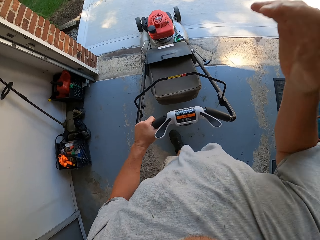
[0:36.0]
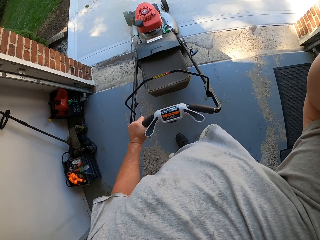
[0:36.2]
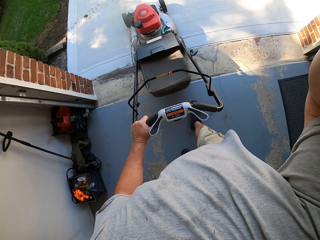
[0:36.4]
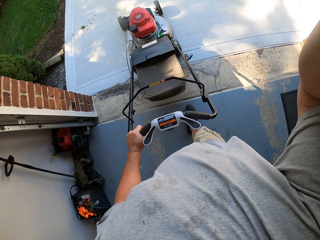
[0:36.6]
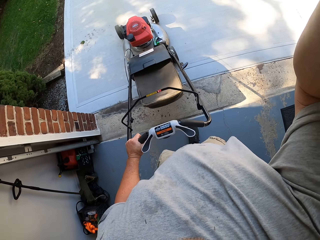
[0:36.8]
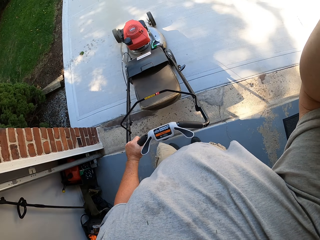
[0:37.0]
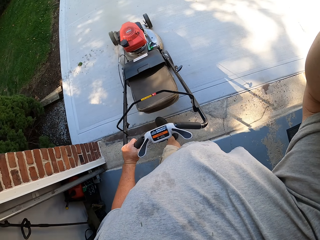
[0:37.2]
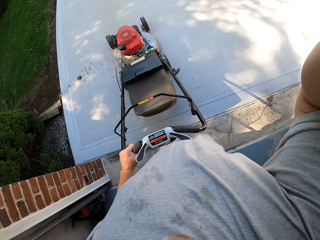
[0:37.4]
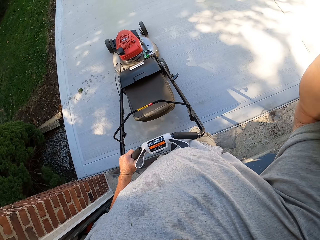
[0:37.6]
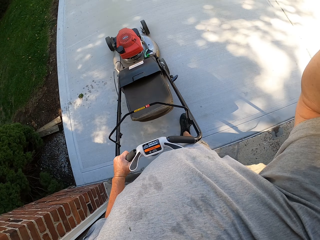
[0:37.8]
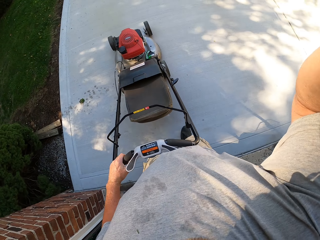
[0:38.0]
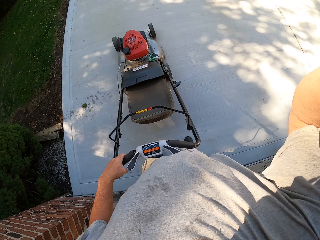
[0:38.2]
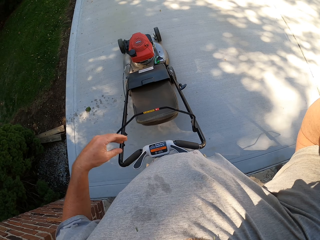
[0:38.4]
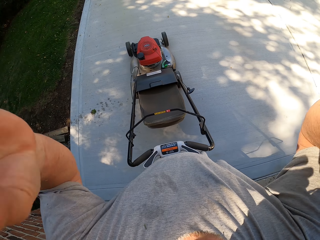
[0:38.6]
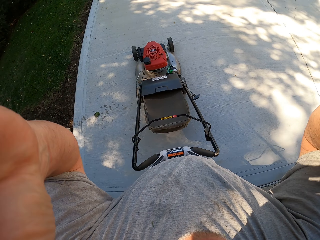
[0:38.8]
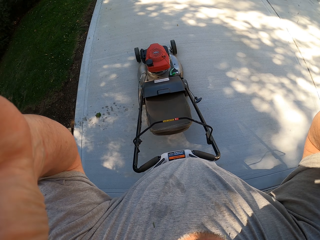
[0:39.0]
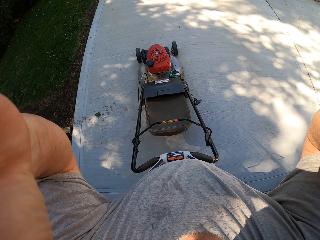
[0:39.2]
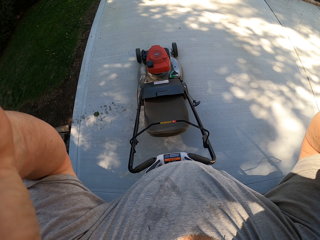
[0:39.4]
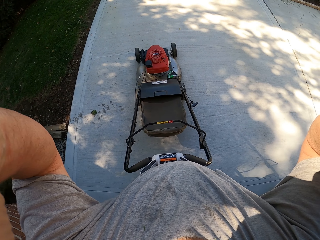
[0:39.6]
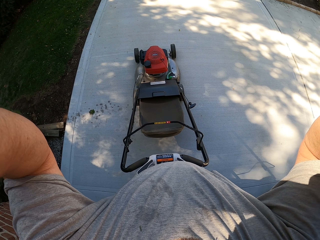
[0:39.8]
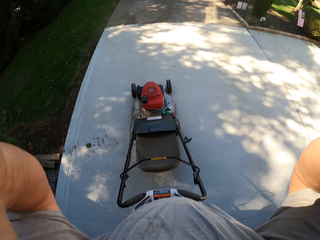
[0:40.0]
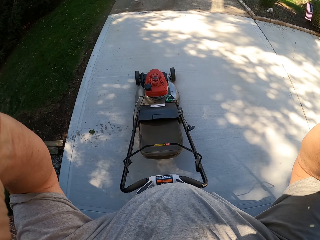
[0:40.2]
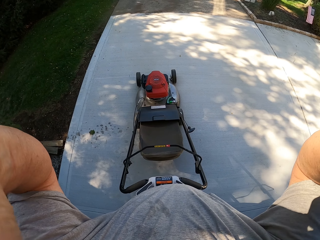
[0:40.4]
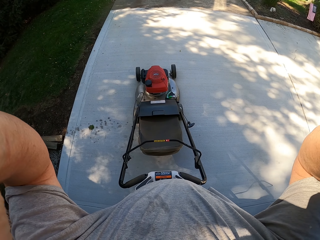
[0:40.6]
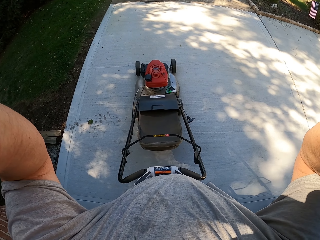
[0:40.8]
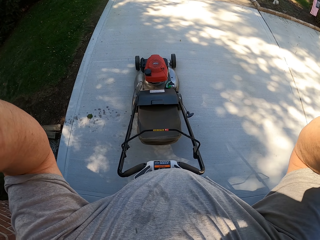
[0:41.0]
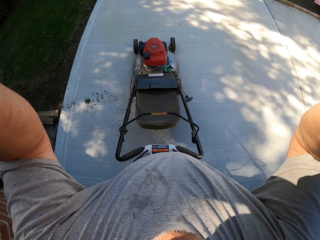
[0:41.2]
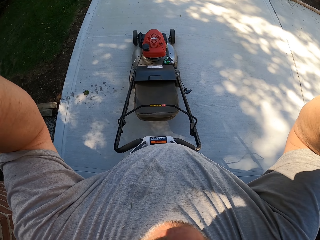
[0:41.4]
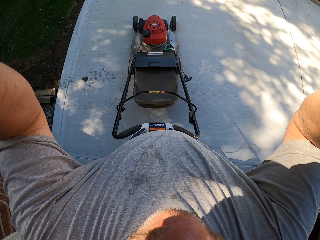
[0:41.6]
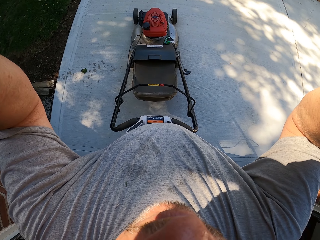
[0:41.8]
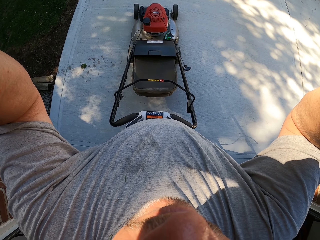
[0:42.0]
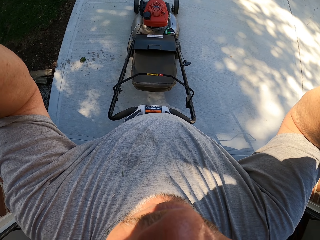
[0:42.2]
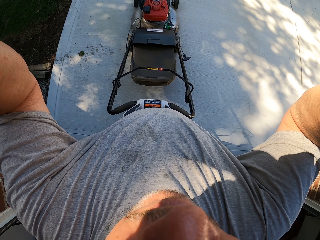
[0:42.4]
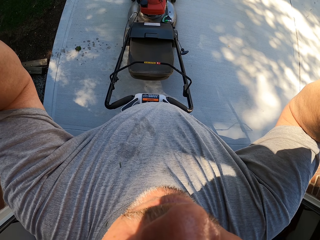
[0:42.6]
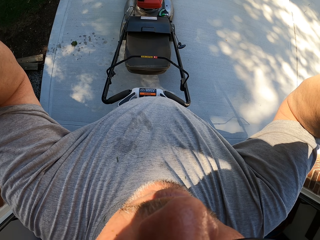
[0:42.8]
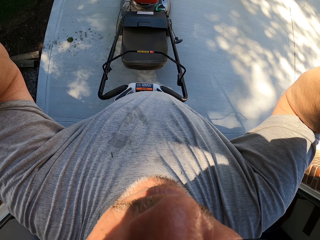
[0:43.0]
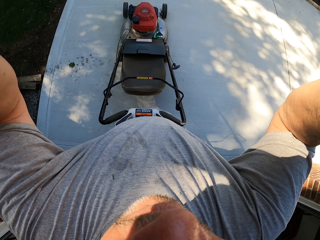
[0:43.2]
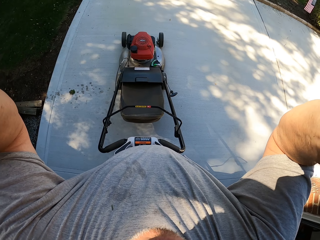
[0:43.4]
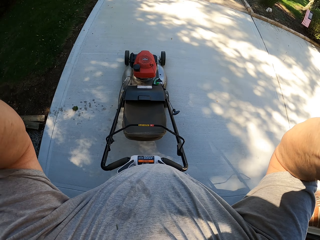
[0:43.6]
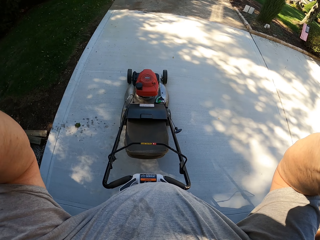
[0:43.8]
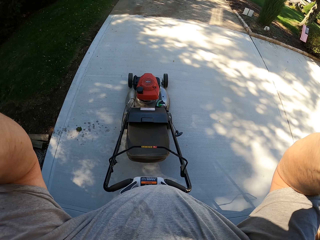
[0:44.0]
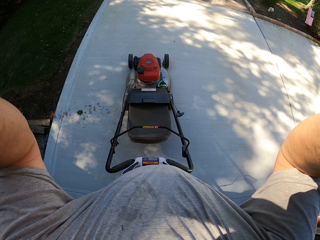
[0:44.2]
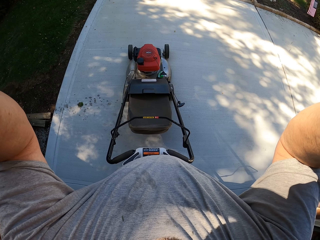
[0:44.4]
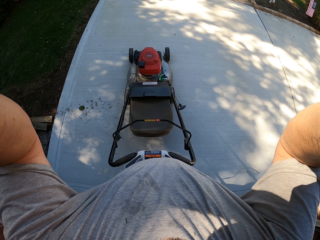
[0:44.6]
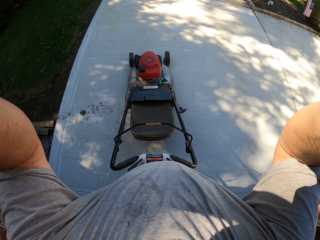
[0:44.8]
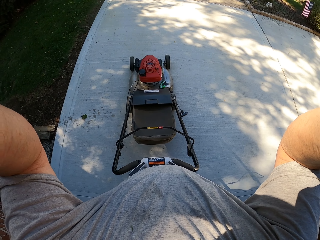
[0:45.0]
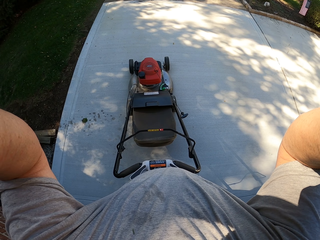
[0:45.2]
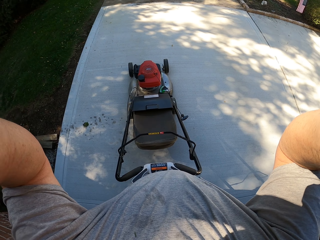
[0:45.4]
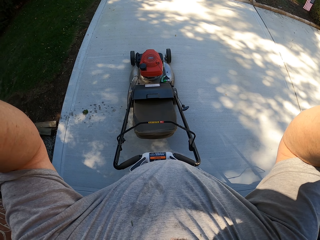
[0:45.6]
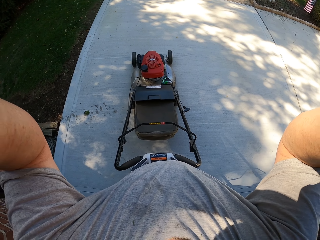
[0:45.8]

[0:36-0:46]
The camera wearer pushes the lawn mower forward. They touch something. They adjust a camera.

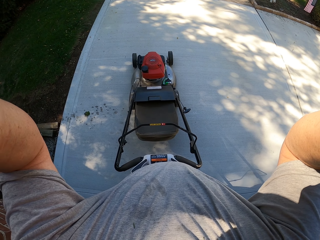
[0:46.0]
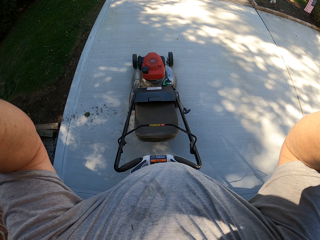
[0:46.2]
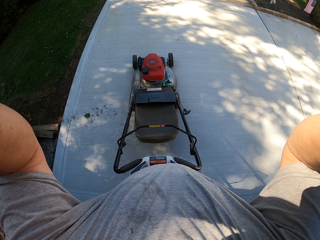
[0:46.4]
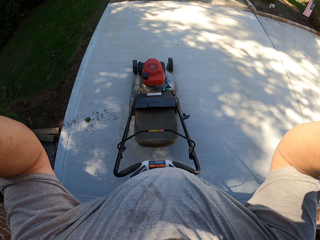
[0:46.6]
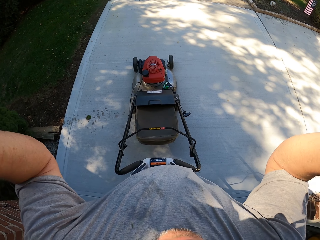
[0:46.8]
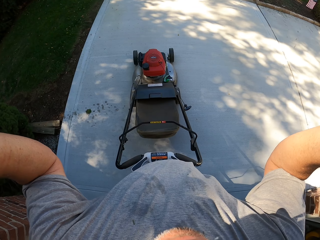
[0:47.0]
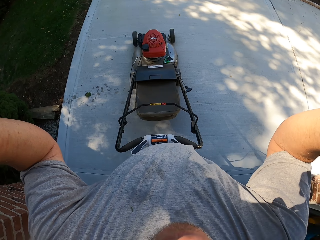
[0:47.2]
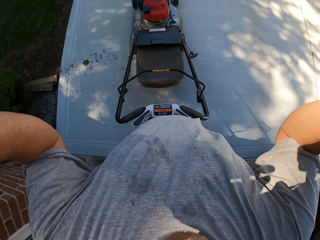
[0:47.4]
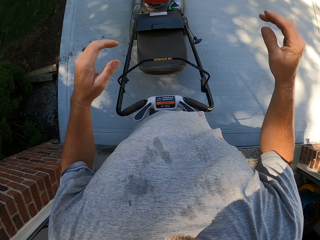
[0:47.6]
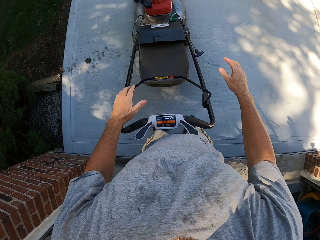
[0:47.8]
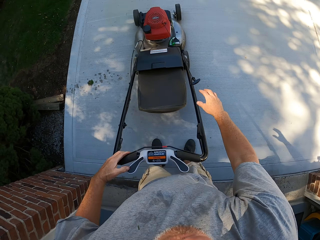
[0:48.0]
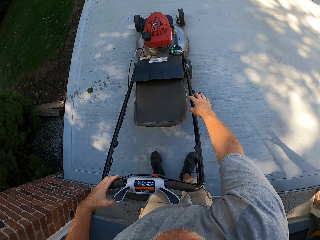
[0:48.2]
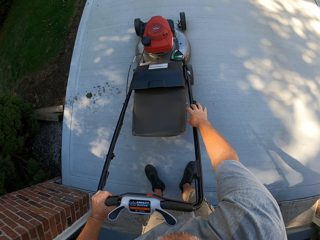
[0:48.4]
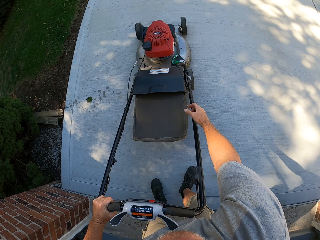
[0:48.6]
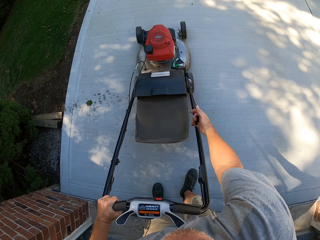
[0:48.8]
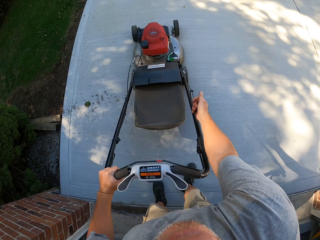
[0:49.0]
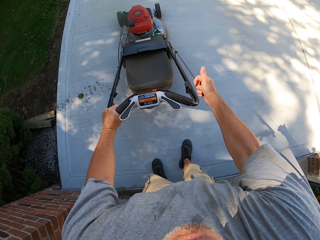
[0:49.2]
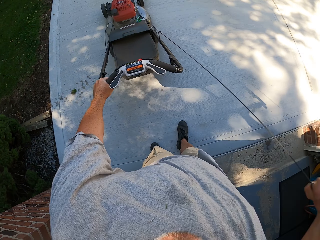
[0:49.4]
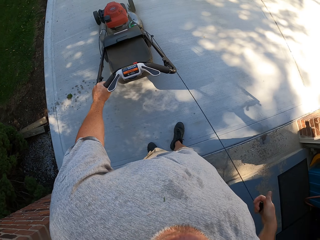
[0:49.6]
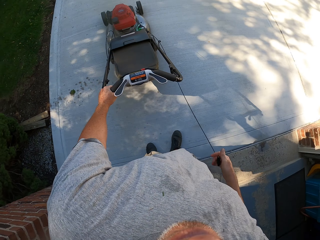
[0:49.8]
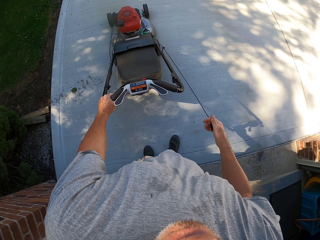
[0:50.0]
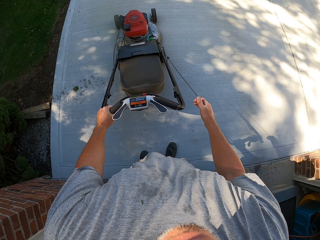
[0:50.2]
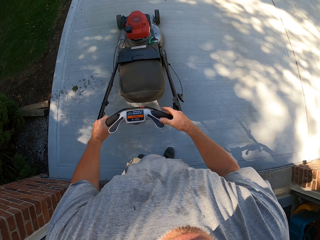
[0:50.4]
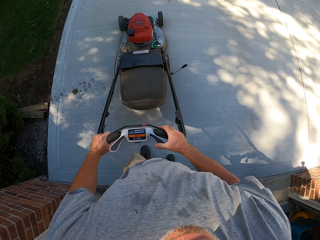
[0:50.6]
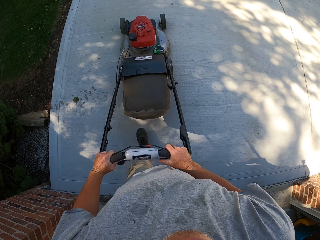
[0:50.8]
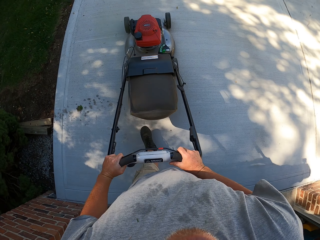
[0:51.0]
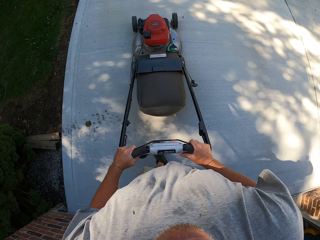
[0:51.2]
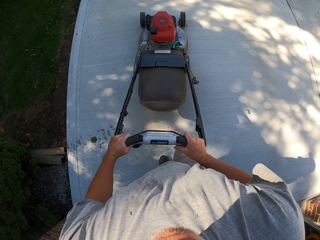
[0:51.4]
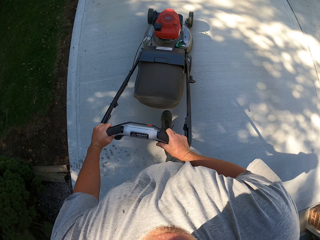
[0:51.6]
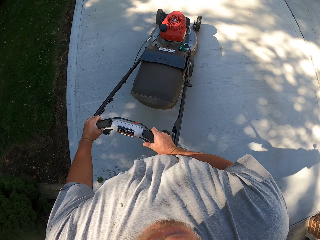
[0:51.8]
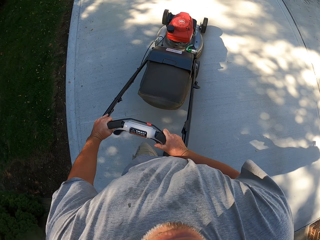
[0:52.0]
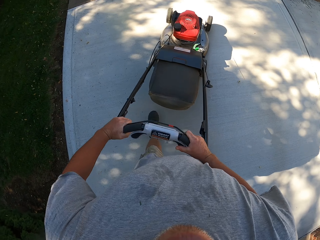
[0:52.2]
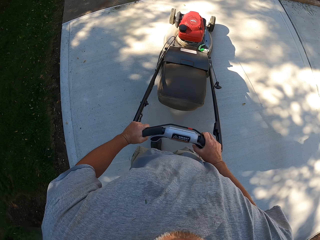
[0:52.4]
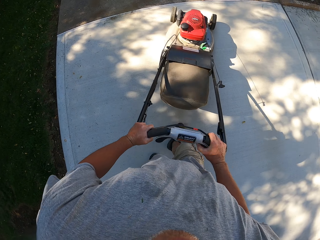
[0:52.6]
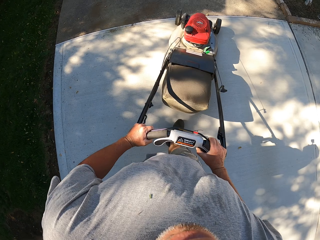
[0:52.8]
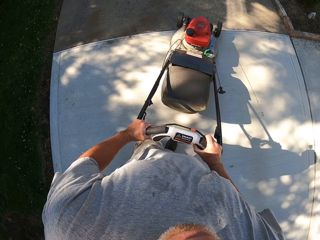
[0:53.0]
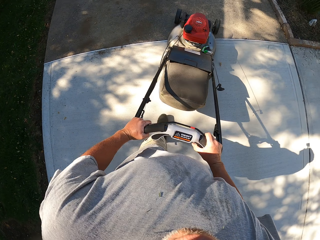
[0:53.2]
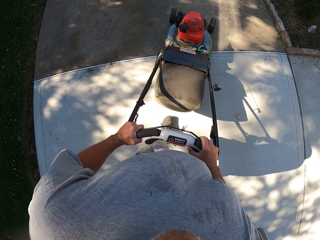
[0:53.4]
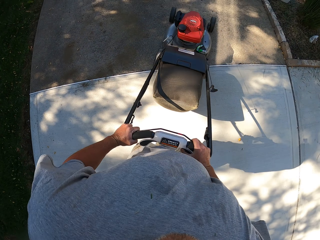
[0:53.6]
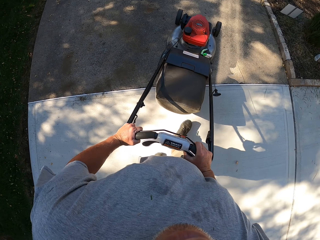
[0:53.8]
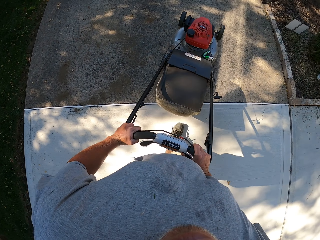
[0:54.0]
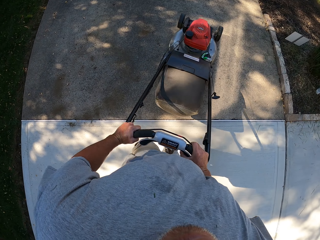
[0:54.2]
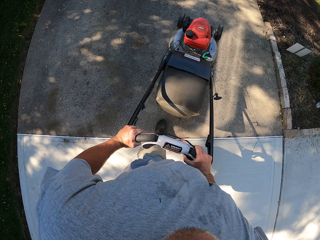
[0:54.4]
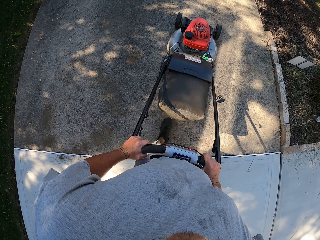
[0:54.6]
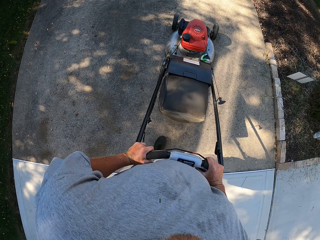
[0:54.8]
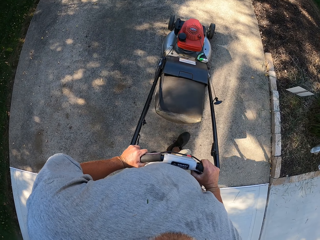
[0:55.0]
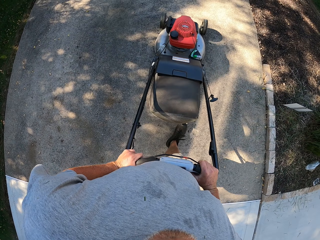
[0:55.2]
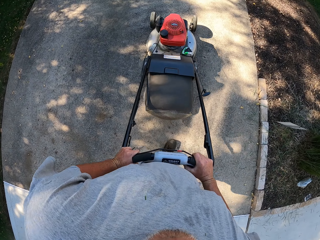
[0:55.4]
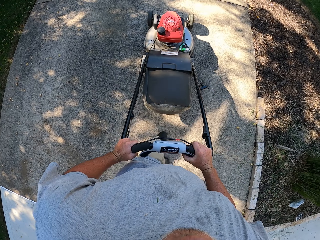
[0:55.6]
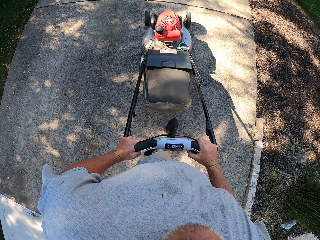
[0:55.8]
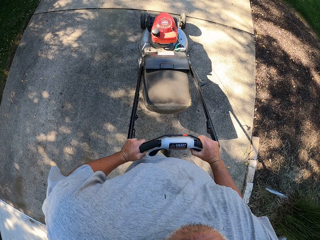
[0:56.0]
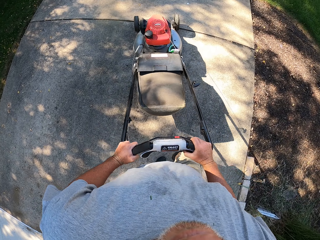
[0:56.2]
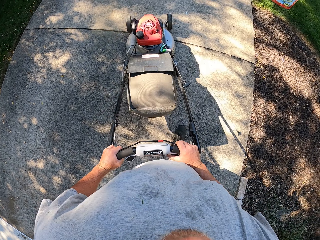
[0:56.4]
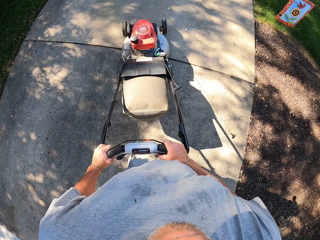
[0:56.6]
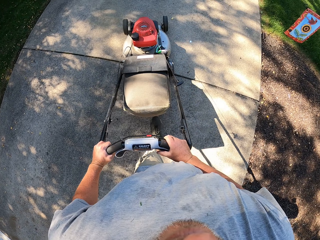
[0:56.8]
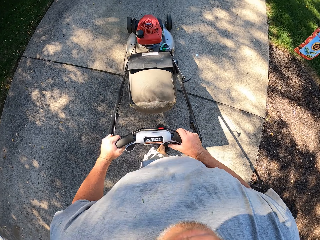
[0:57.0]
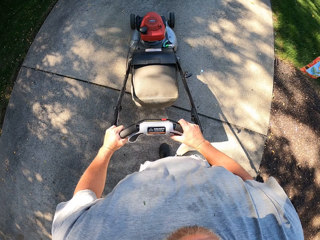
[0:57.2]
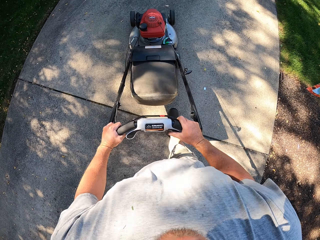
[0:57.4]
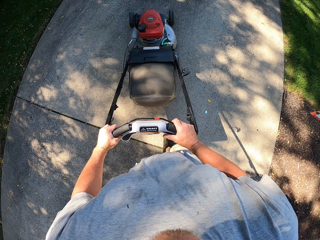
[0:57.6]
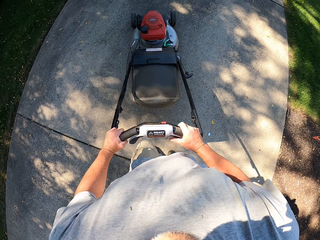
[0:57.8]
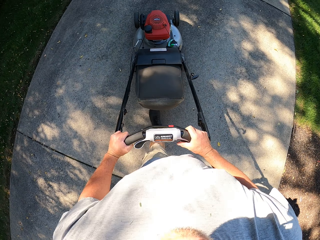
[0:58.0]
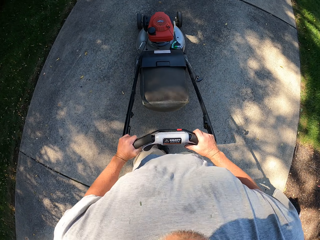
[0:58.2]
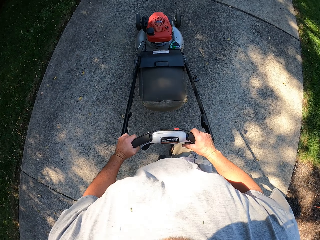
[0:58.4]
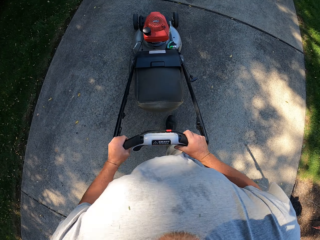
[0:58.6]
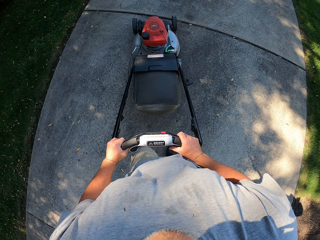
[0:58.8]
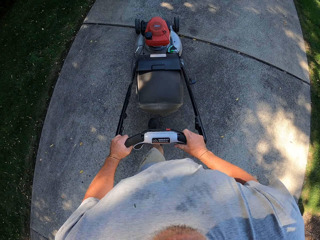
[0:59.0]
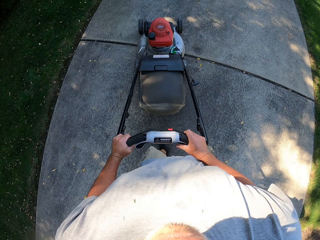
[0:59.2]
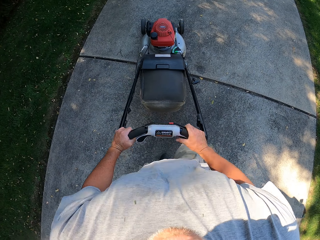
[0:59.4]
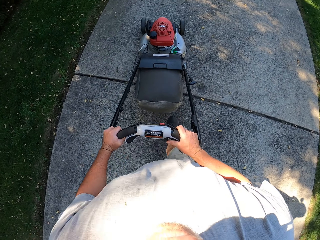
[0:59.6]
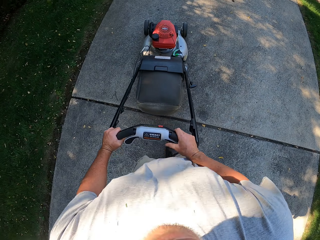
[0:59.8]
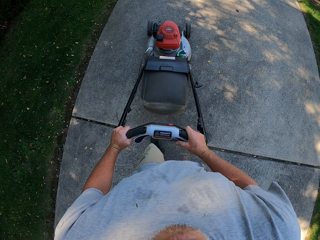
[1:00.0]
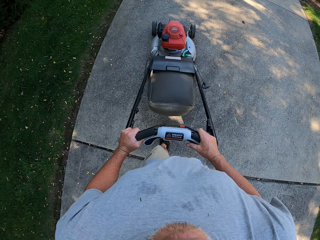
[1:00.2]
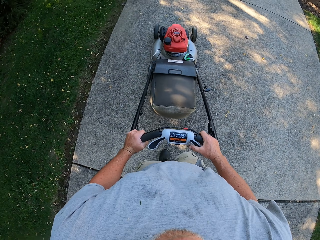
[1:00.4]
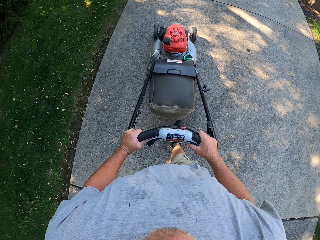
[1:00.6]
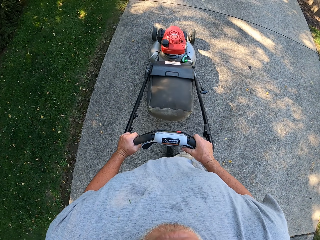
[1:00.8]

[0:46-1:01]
The camera wearer pulls a starter handle. They push the lawn mower forward.
